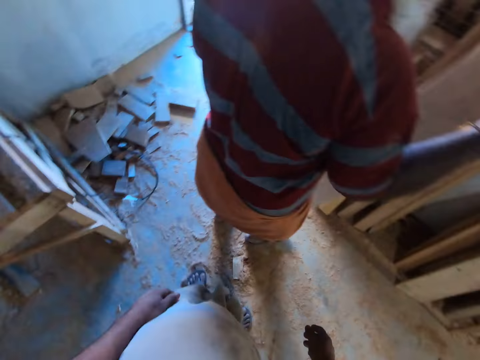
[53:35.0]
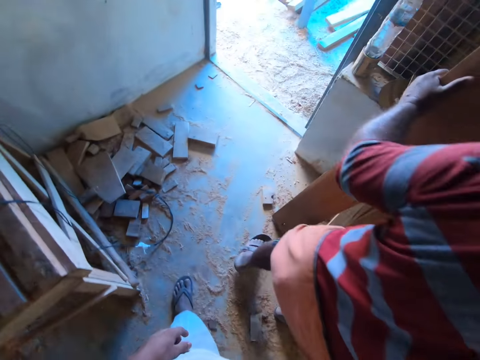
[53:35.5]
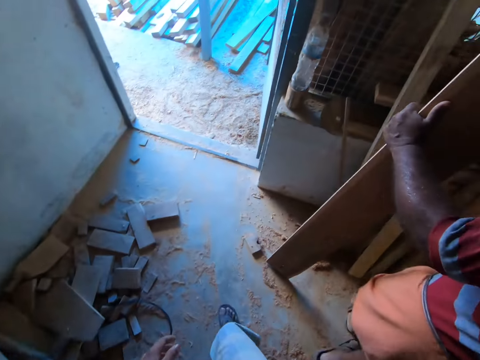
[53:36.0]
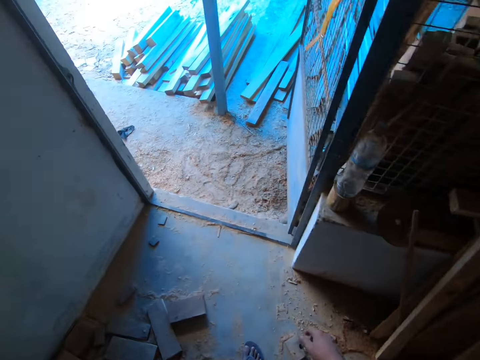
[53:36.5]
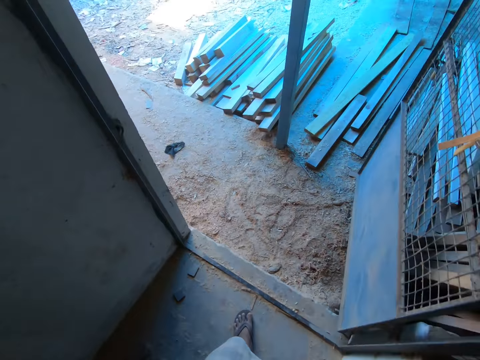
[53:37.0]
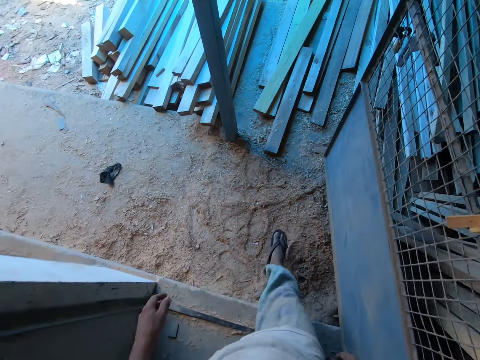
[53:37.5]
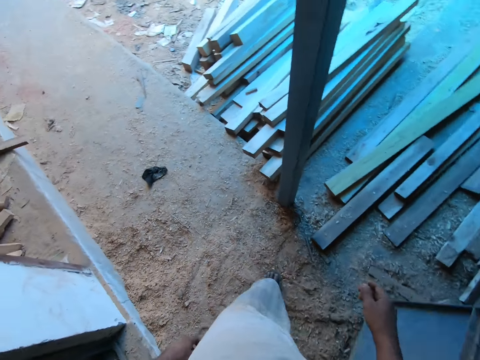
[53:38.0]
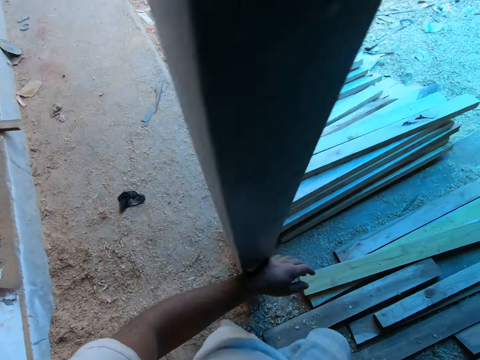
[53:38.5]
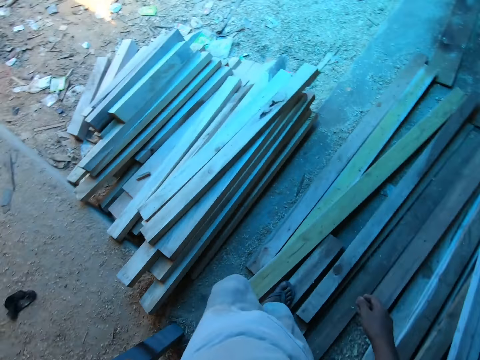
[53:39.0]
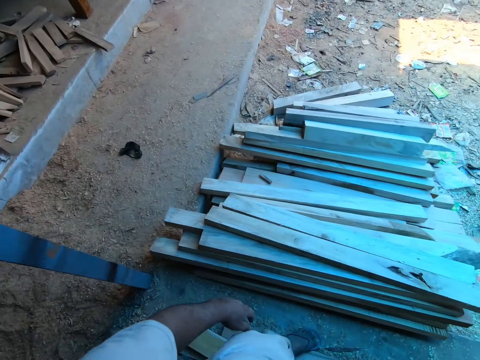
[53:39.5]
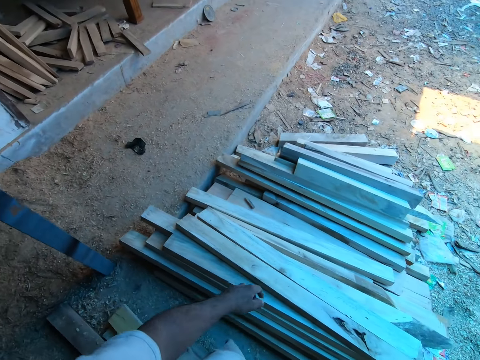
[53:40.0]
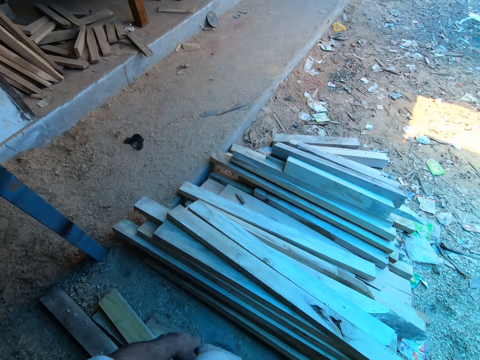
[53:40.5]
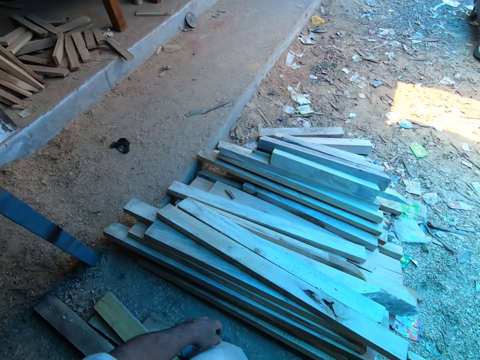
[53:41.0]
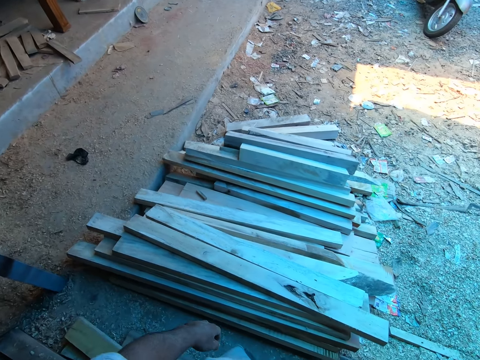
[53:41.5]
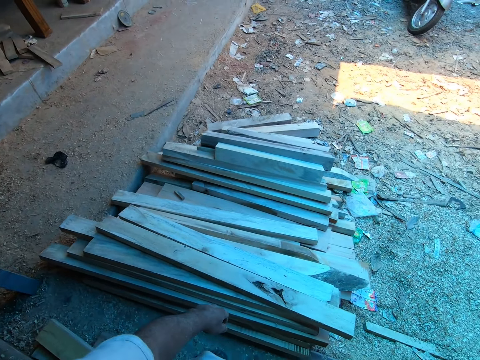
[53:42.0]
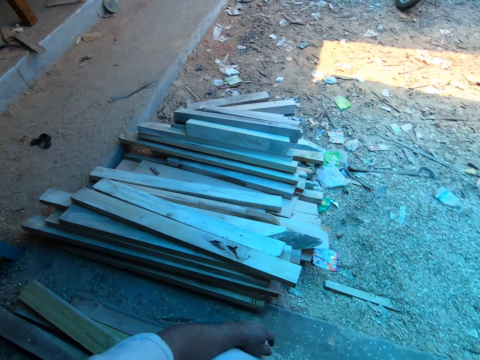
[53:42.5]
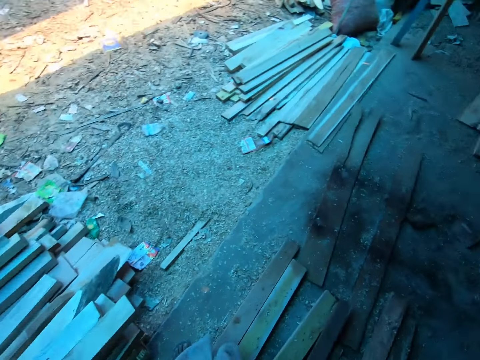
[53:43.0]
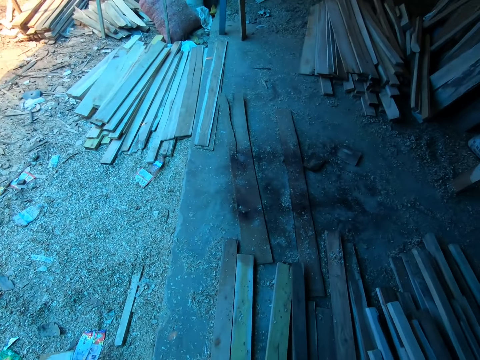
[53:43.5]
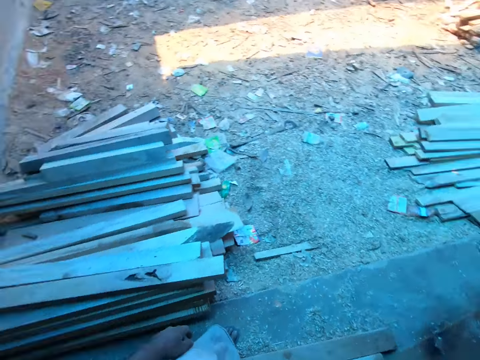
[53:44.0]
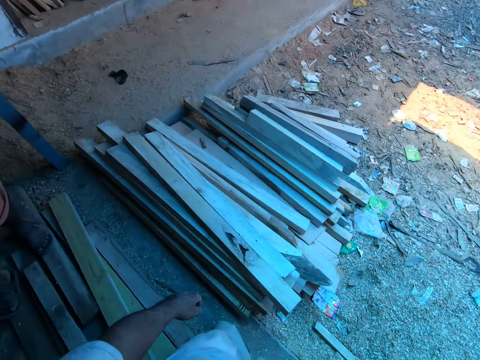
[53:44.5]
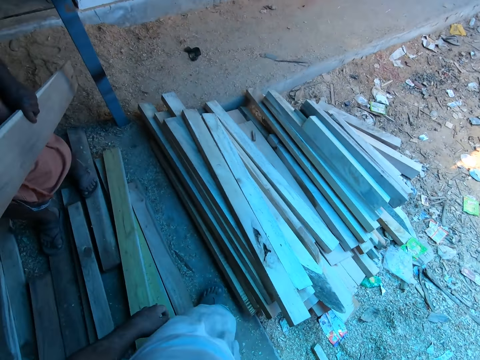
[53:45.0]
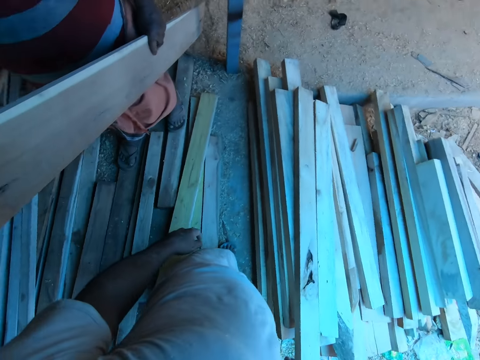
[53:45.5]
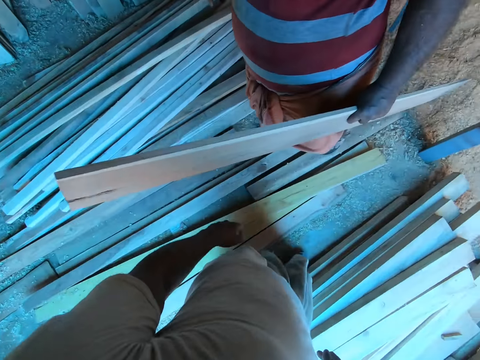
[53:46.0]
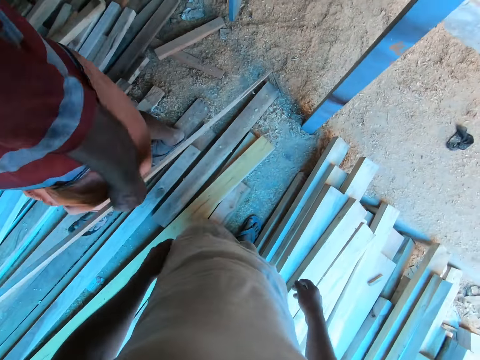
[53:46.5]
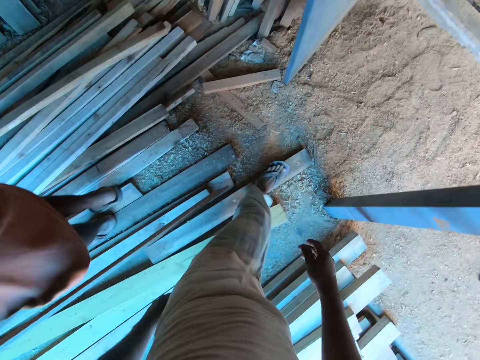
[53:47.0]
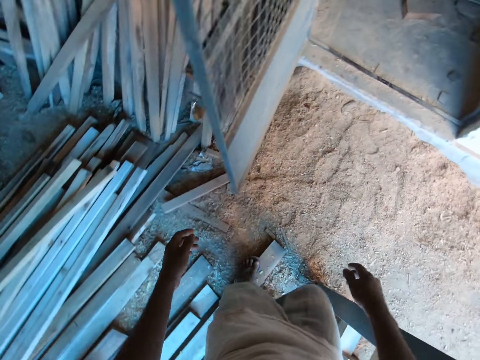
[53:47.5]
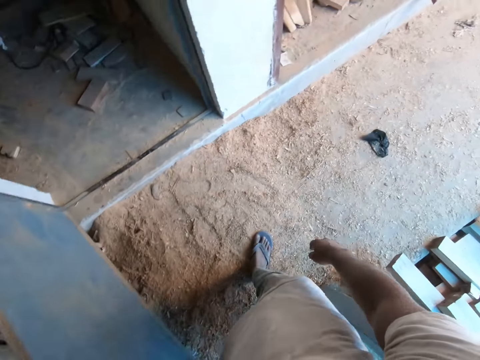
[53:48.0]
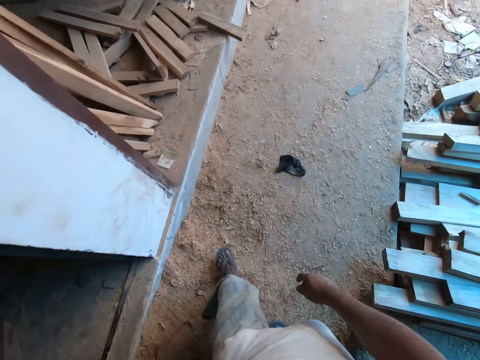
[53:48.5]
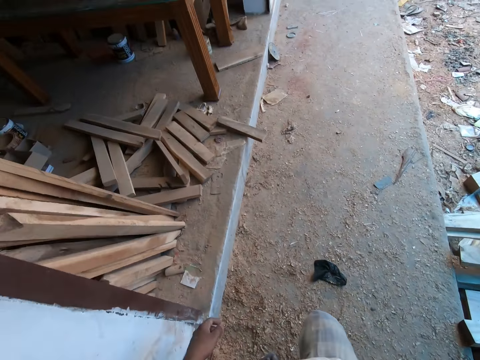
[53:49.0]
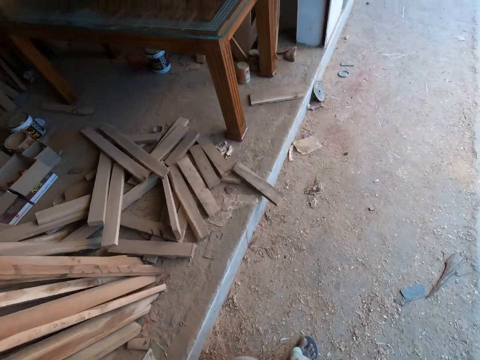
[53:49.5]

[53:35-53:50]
A man holds the woods. The camera wearer walks out from the workshop. The man walks past the camera wearer with the wood in his left hand. The man carries the wood frame. The camera wearer walks towards a glass table outside the workshop.

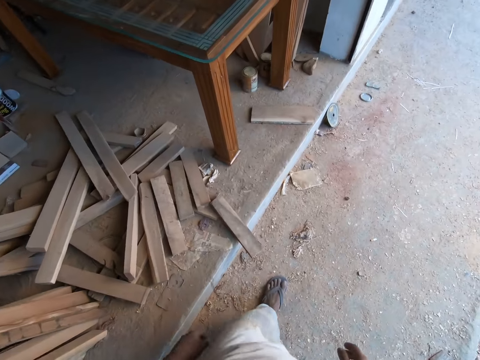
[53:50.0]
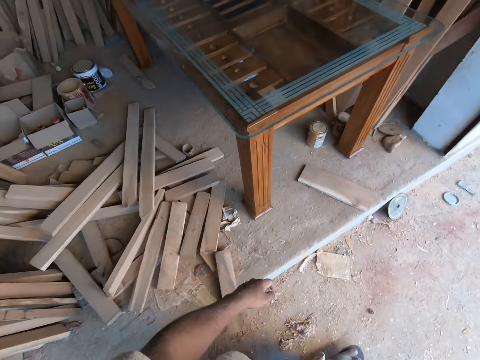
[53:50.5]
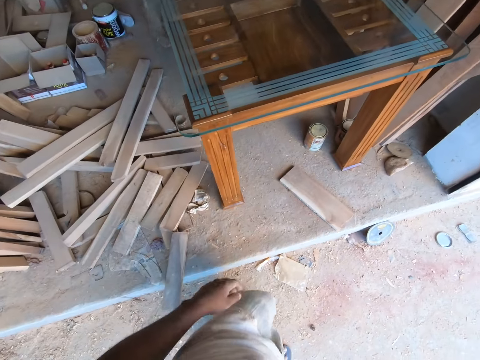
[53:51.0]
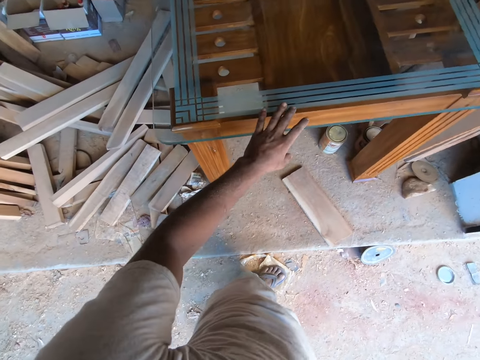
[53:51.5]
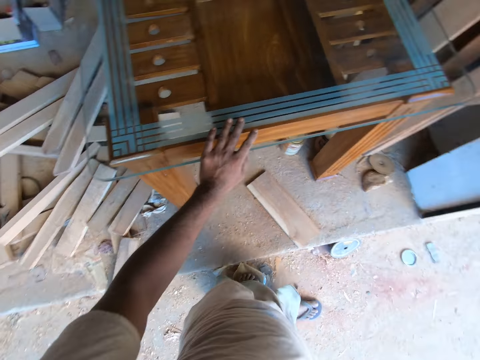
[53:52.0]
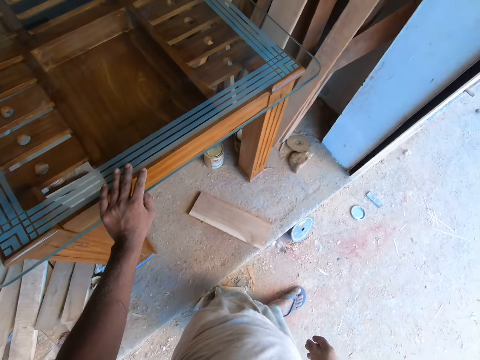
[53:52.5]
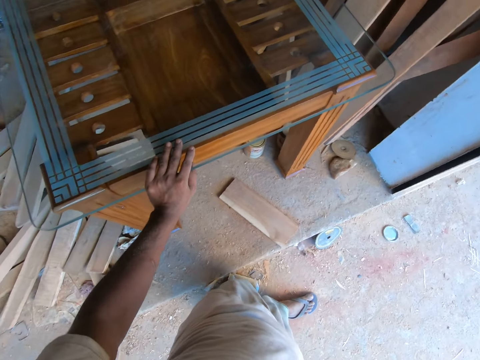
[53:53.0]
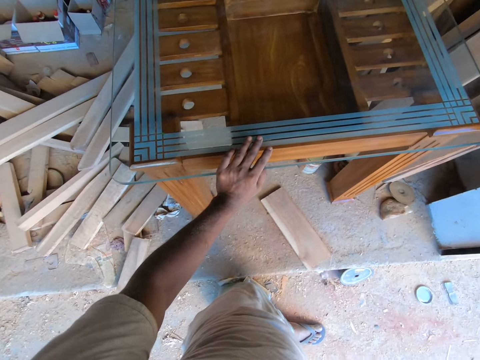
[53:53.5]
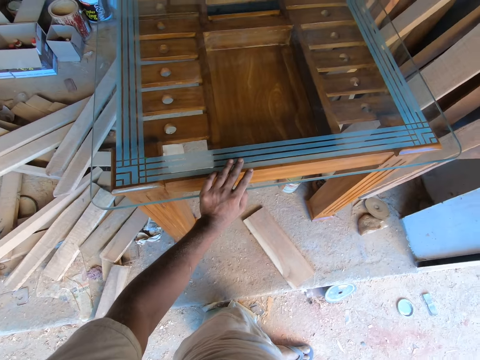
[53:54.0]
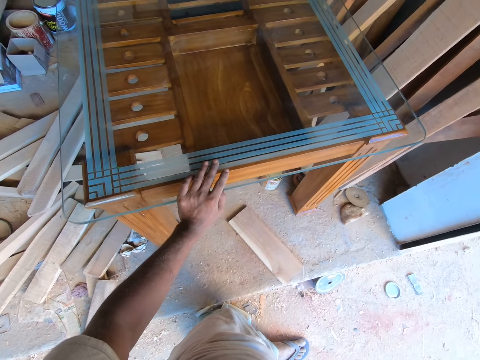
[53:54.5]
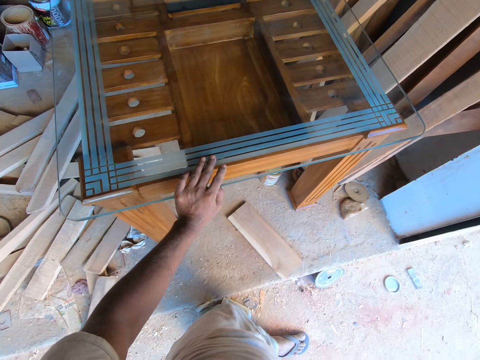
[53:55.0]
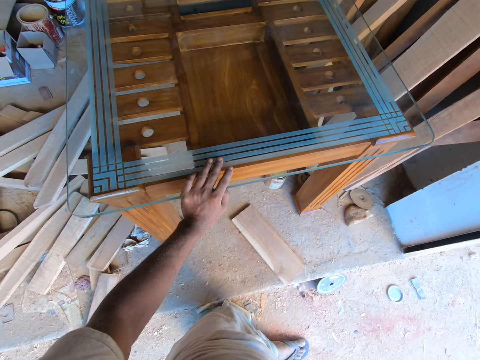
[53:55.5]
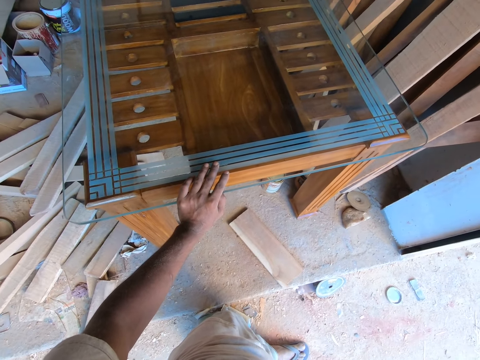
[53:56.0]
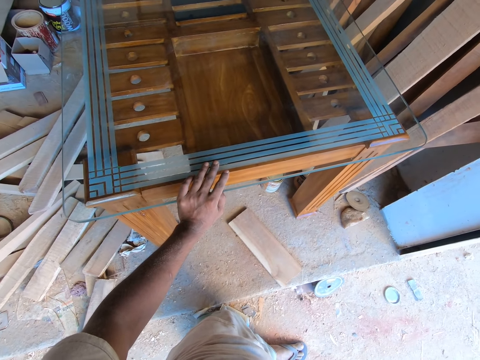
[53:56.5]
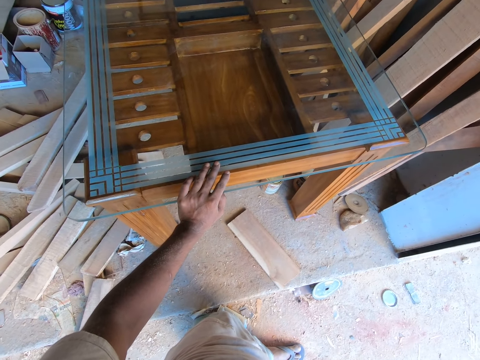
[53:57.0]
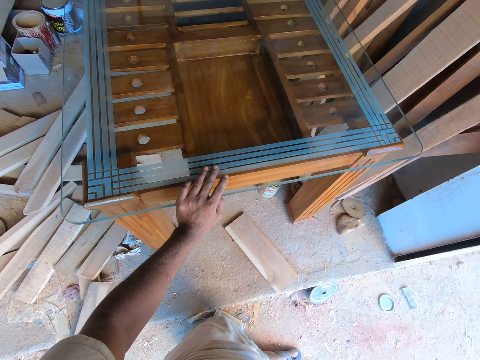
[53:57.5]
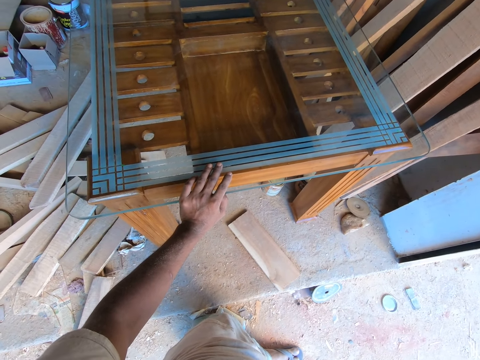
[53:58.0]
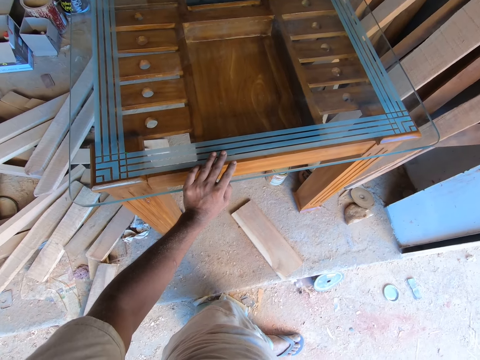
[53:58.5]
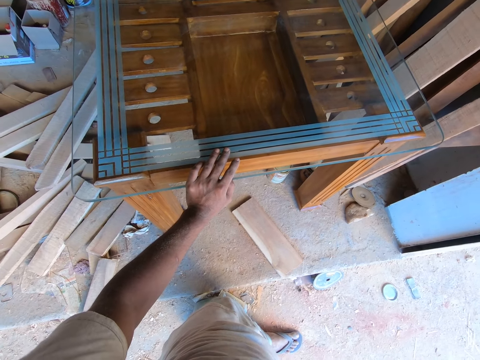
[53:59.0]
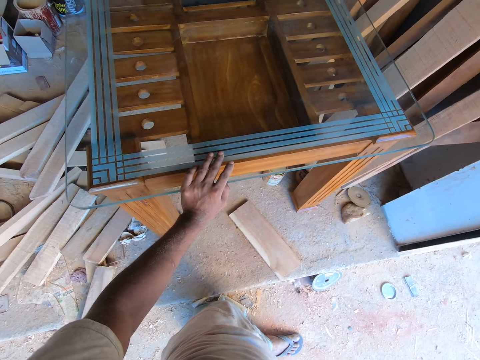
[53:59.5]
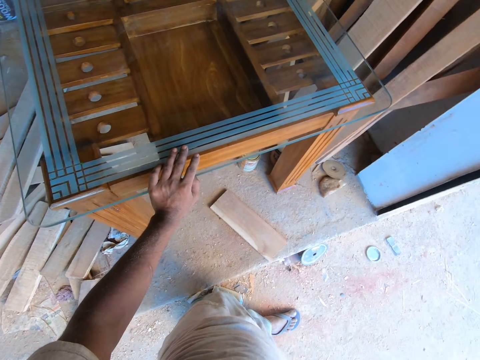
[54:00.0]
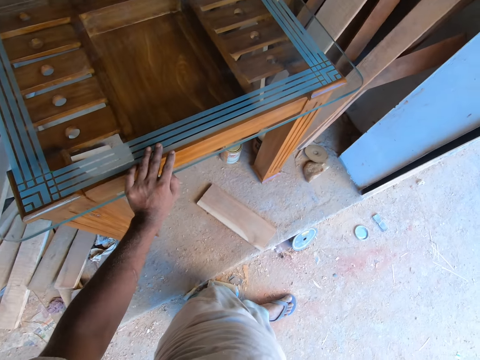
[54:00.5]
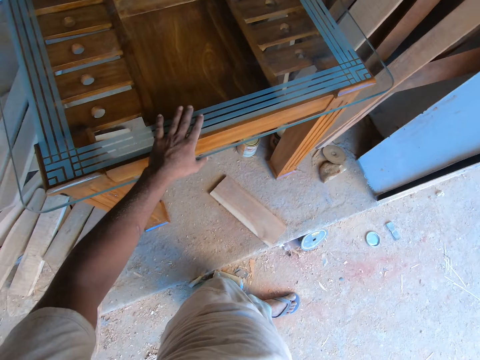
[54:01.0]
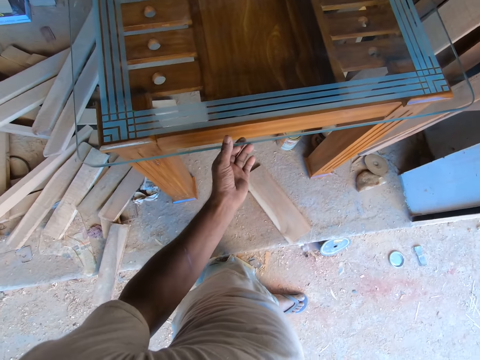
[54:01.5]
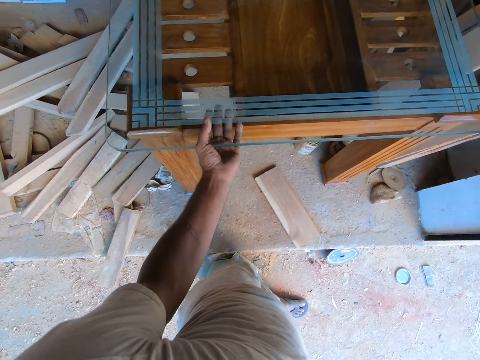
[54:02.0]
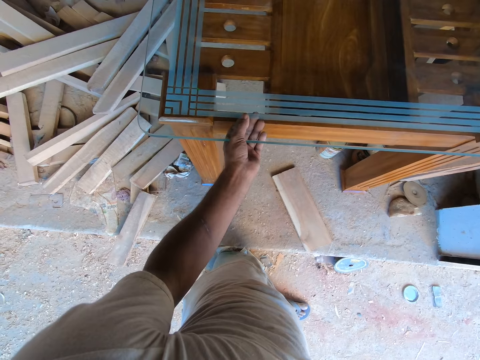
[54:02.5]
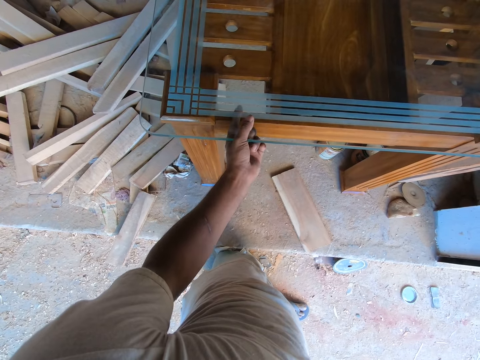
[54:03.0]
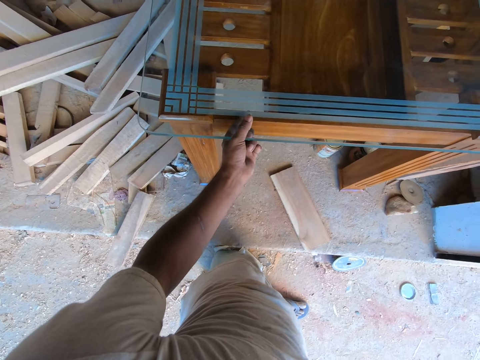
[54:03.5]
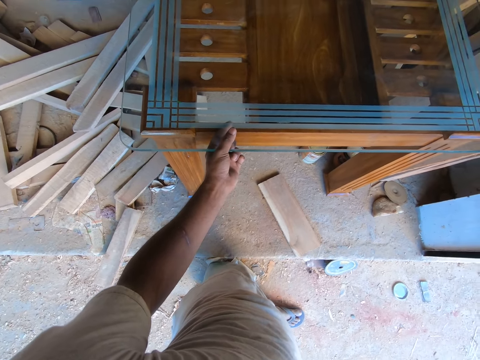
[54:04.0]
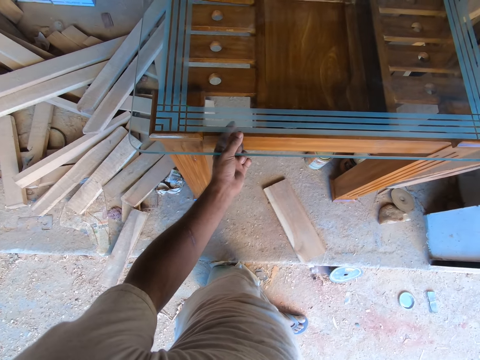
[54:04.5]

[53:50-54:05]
The camera wearer places his left hand on the glass table. He holds the table. He places his left hand under the glass table. He scratches a pattern under the glass table with his left hand.
